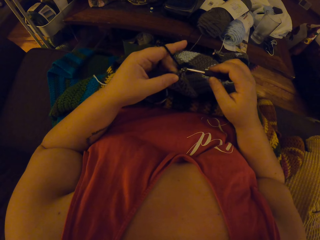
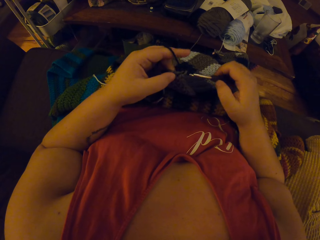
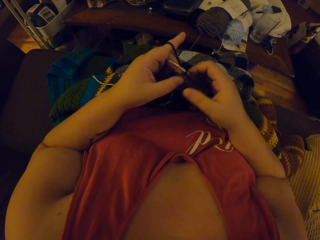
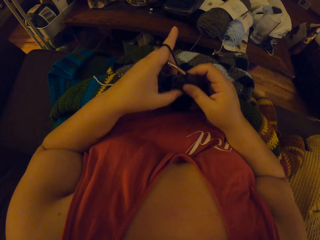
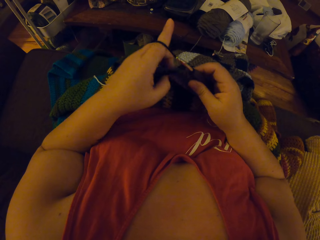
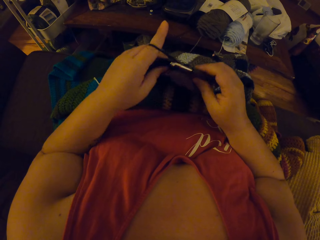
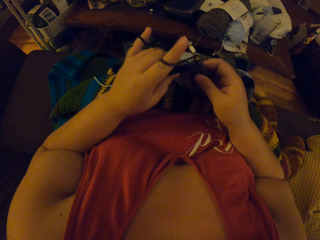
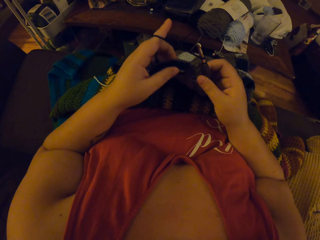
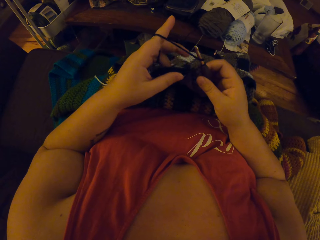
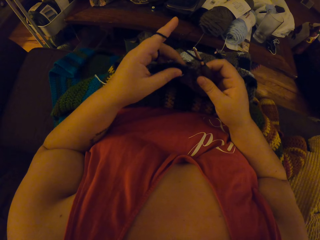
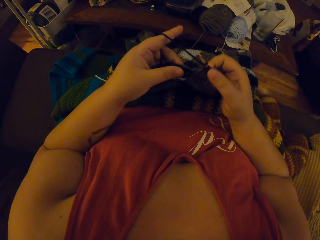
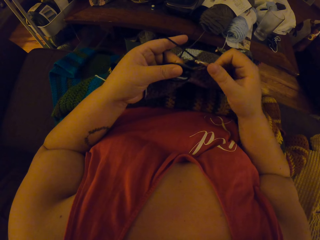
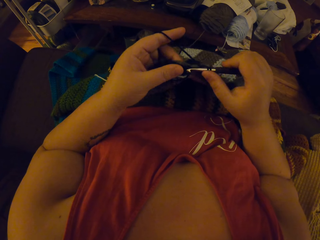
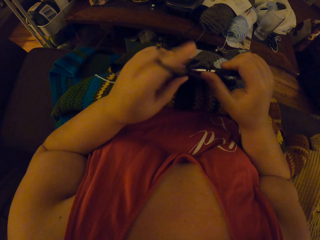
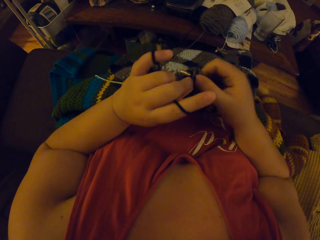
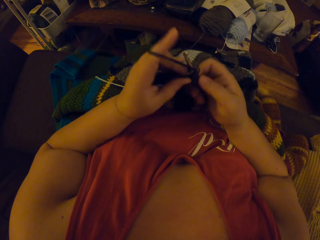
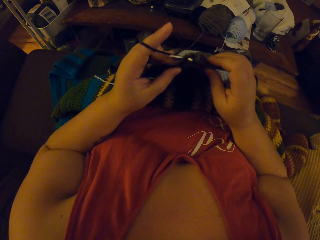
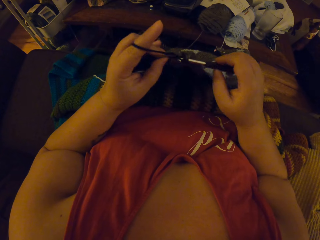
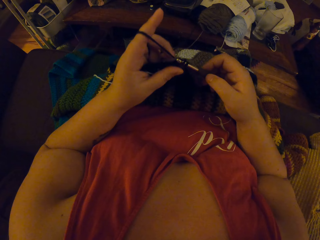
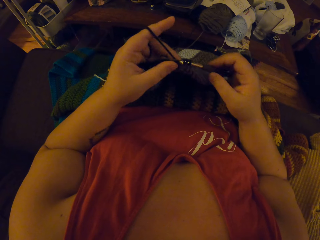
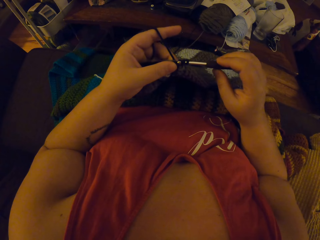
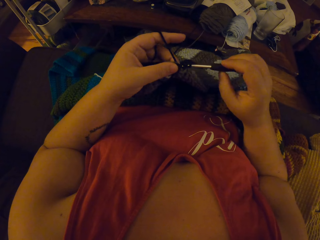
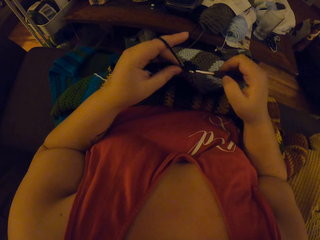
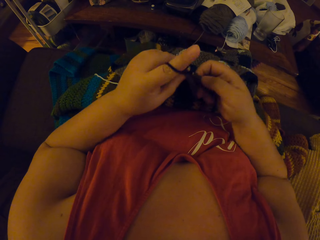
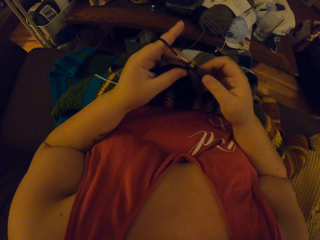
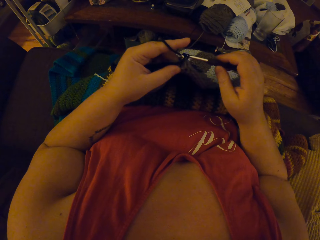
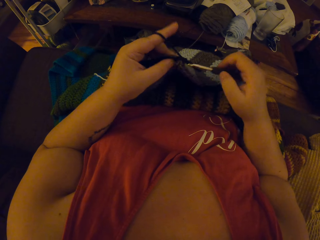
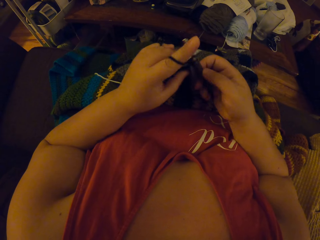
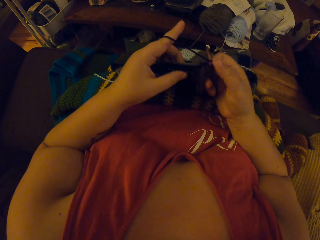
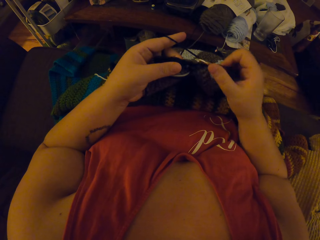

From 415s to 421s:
The camera wearer continues crocheting with the yarn.

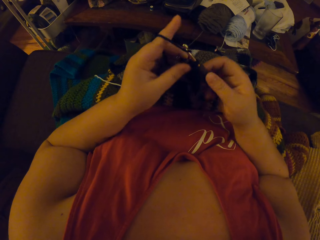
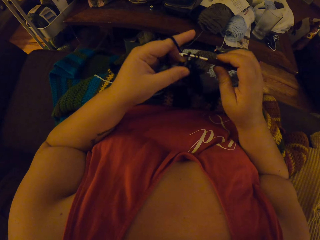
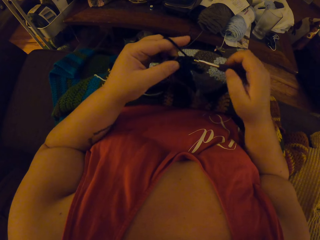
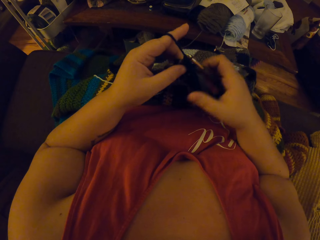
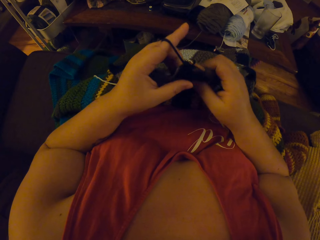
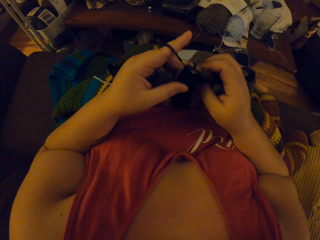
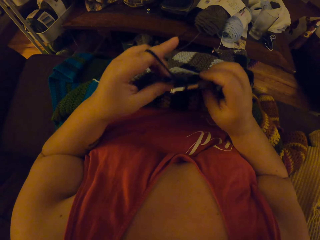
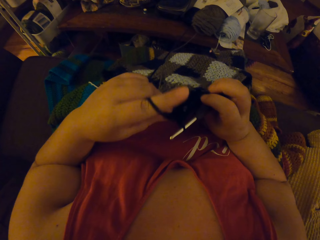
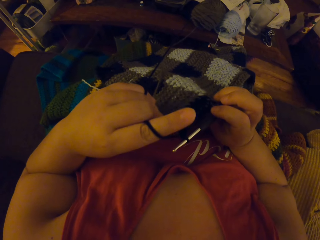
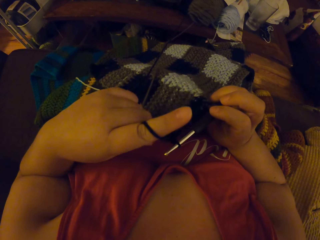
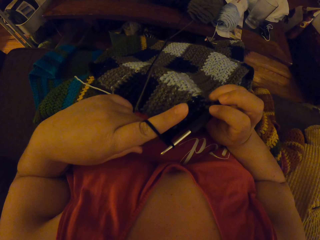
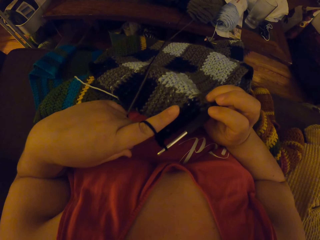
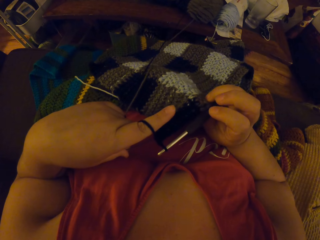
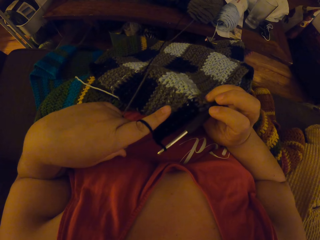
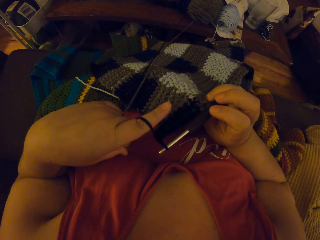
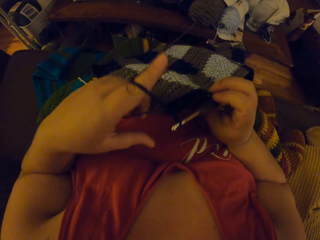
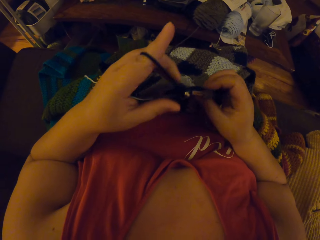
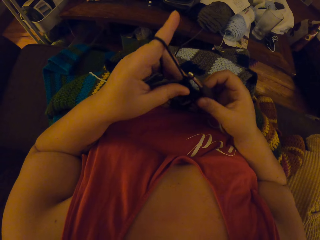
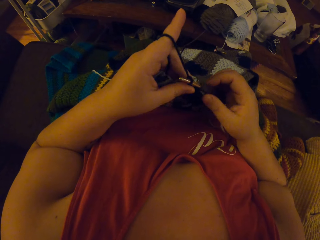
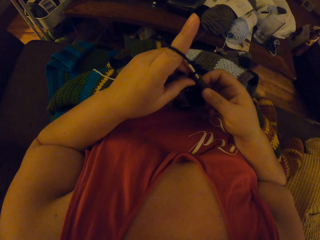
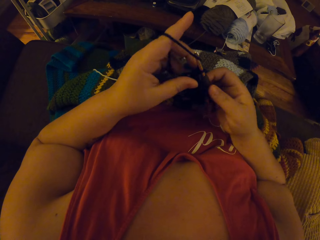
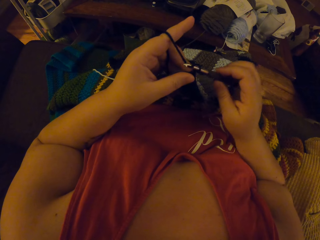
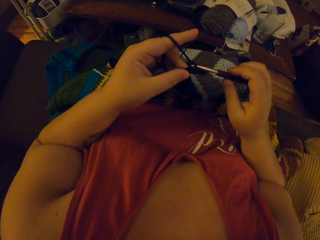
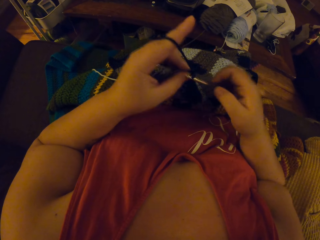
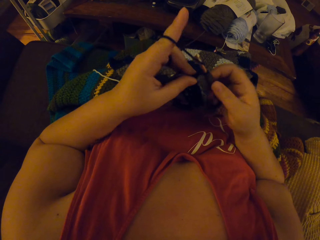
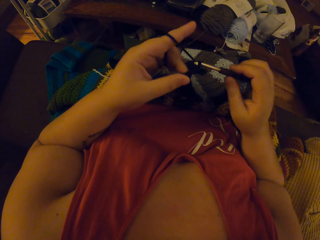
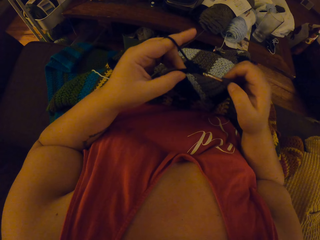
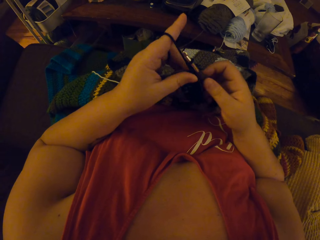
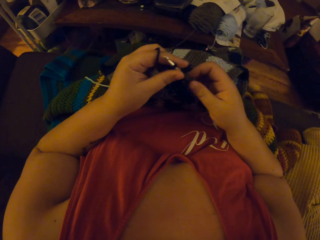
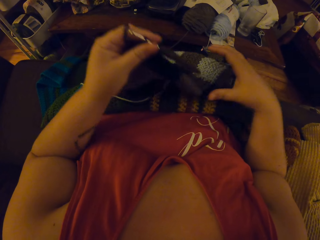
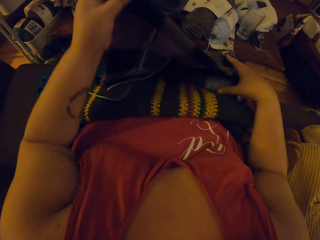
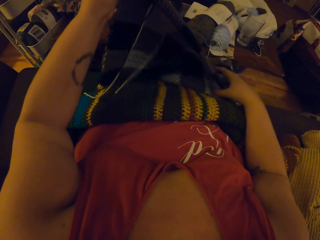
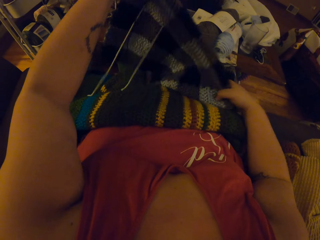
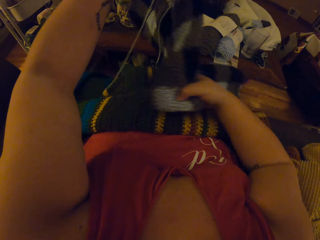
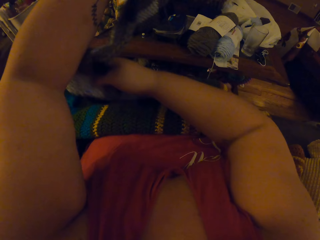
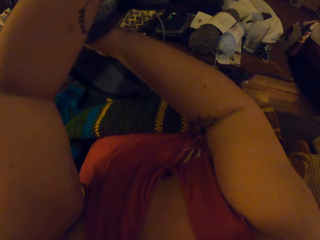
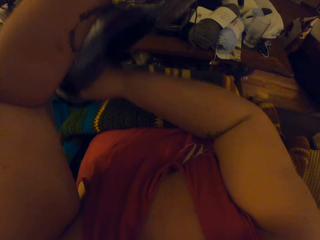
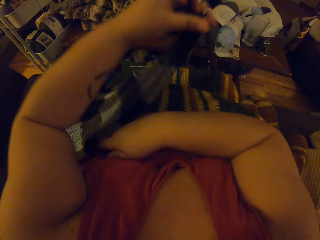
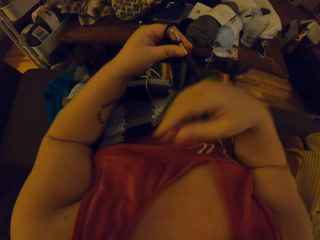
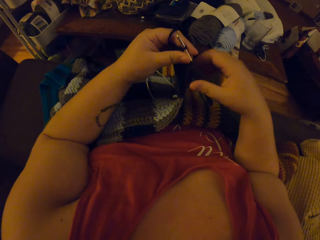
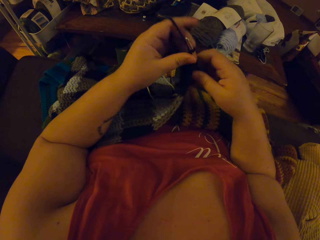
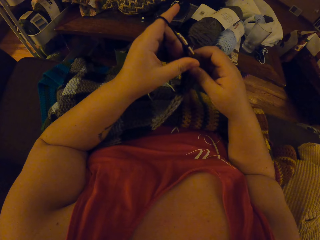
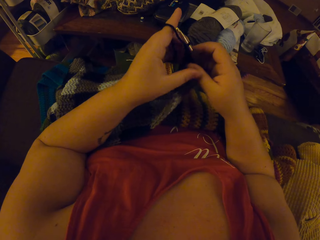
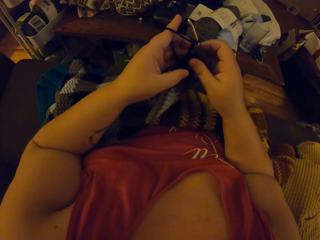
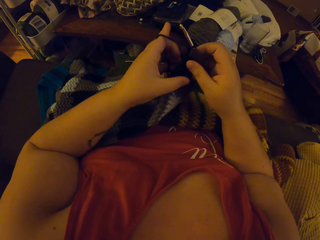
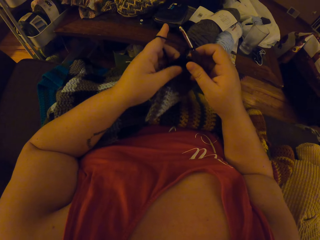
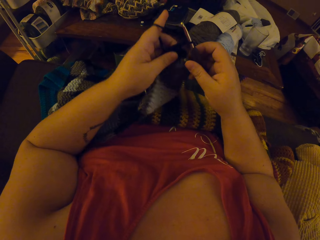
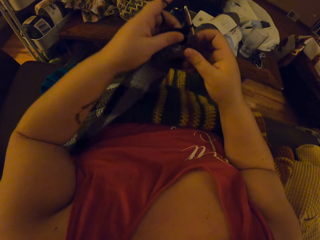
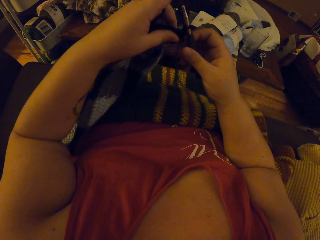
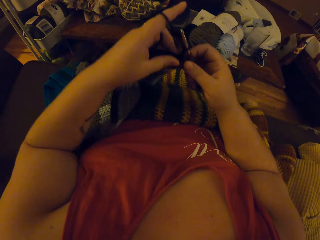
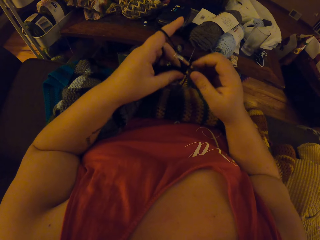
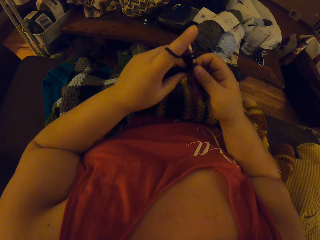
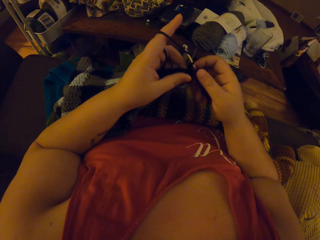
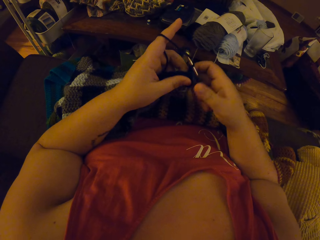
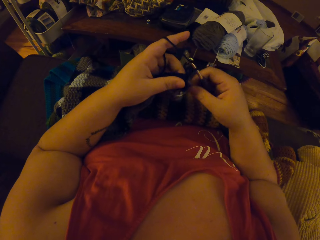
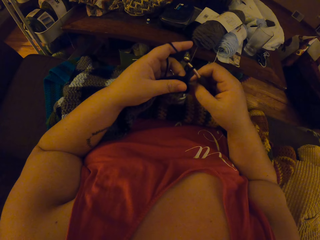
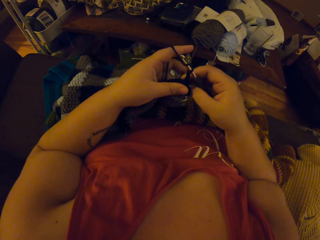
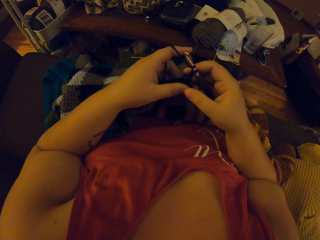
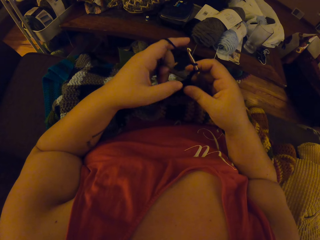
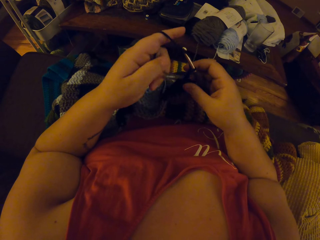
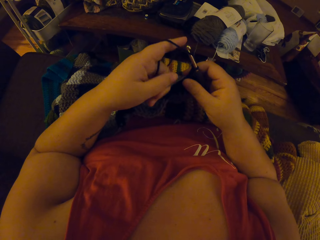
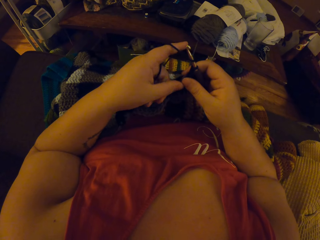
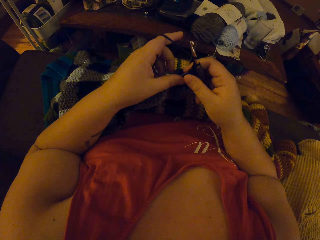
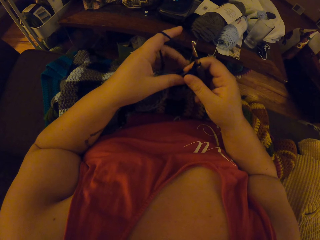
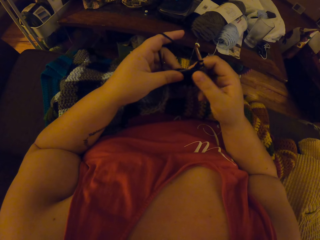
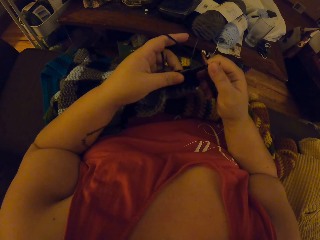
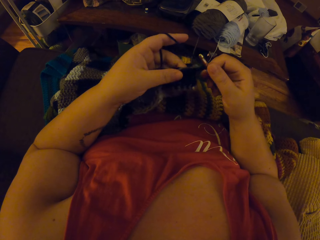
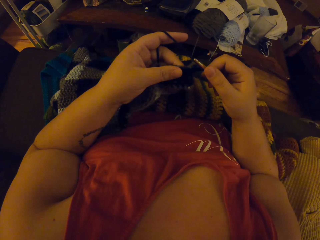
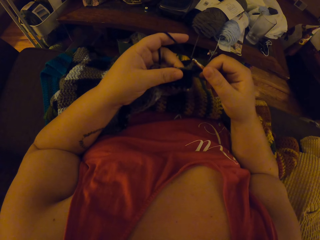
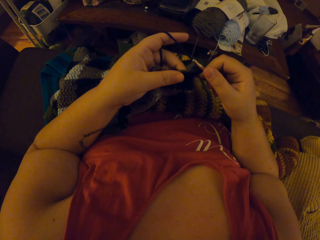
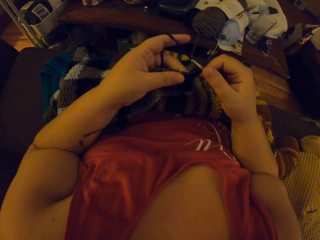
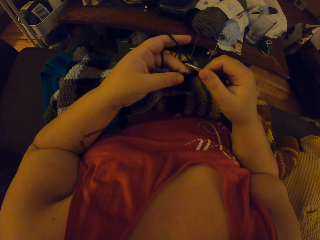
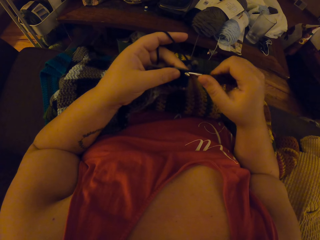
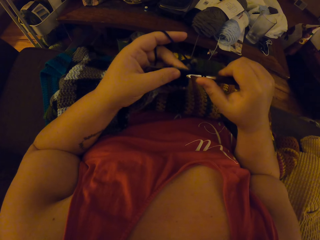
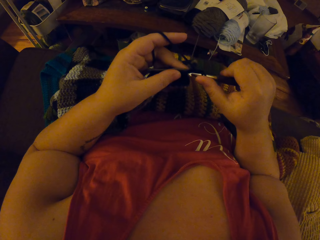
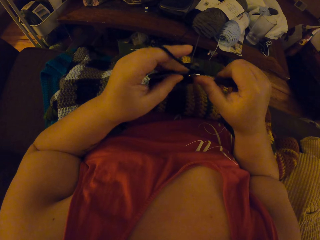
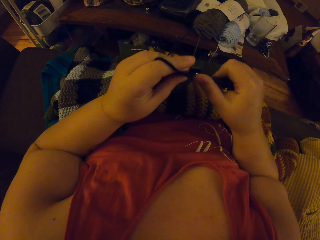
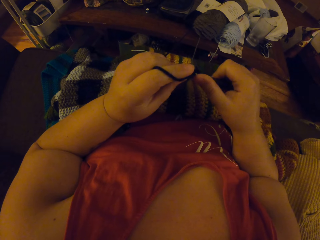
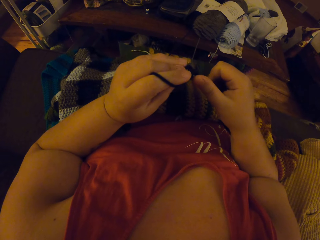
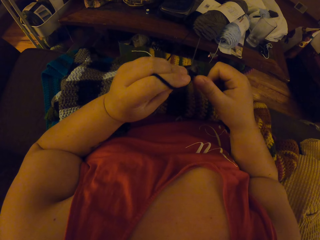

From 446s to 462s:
The camera wearer checks the edge of the crochet. She tightens the thread. She continues crocheting with the yarn. She adjusts the crochet with her two hands. She turns the fabric. She continues crocheting with the yarn. She adjusts the crochet with her two hands. She continues crocheting with the yarn.
